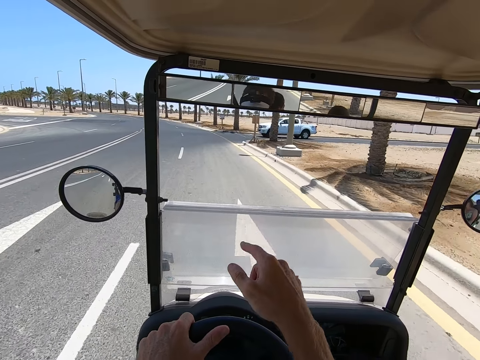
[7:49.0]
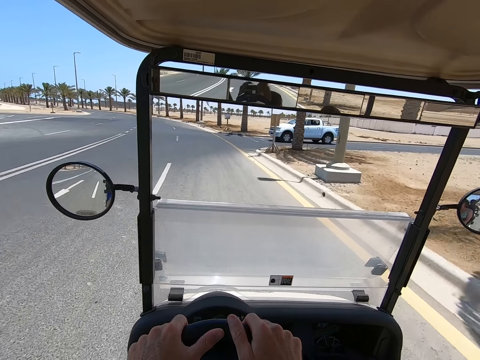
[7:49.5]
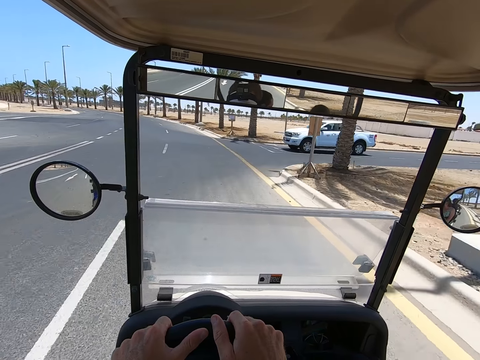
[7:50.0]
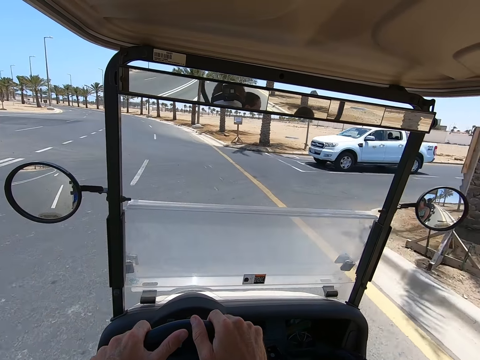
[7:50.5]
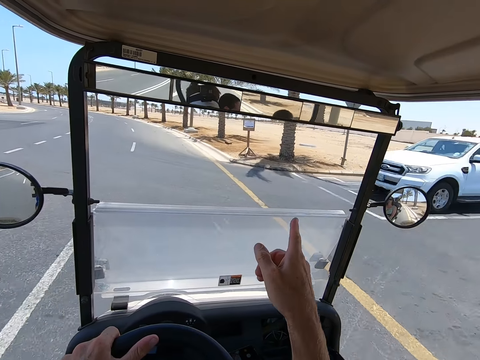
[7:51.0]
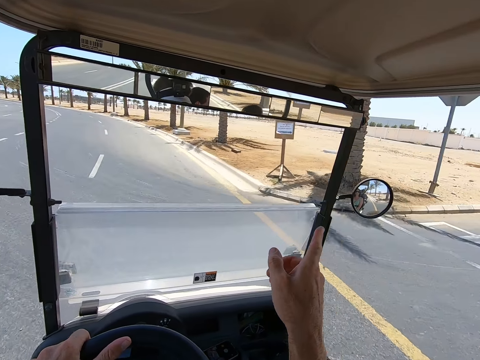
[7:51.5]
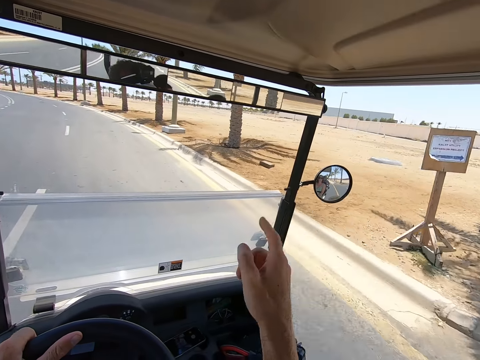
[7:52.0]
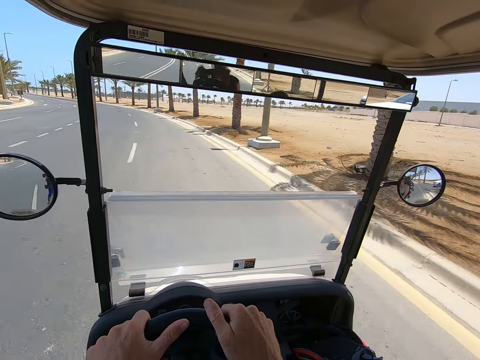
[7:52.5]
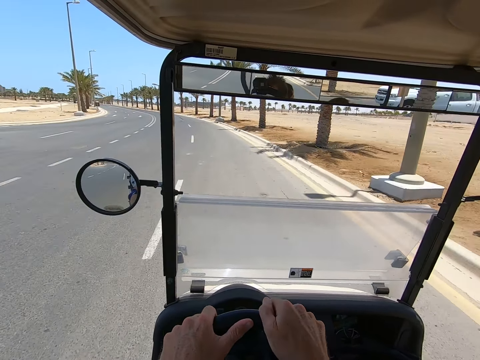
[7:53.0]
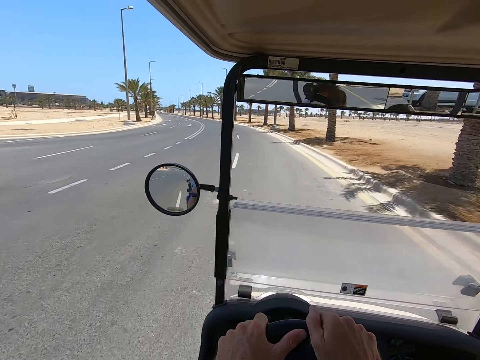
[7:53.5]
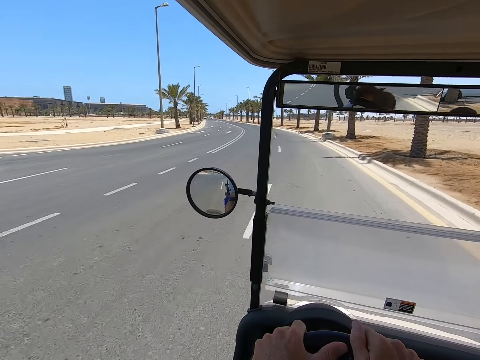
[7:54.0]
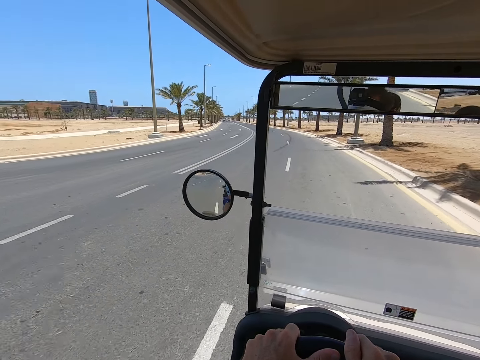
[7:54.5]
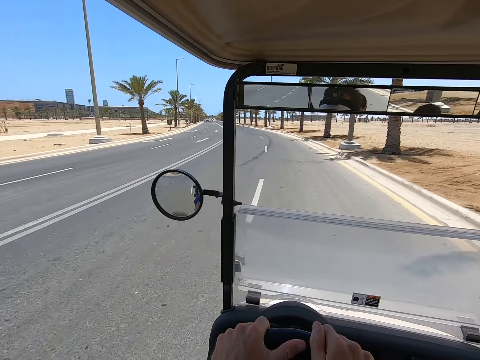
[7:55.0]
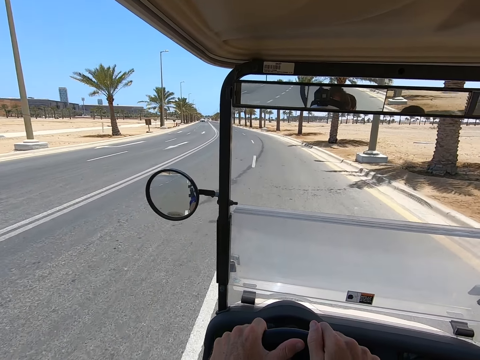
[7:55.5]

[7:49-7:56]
The camera wearer points to a car on the roadside.

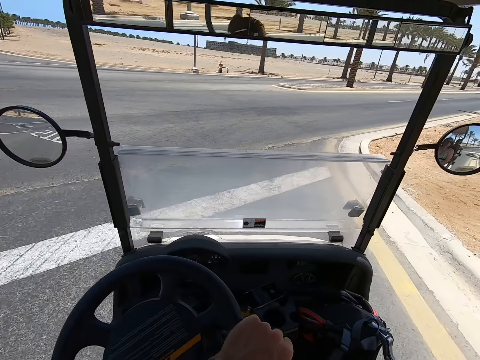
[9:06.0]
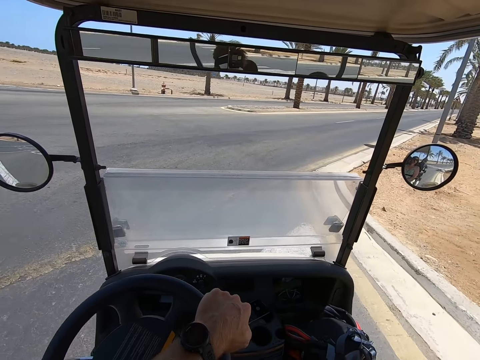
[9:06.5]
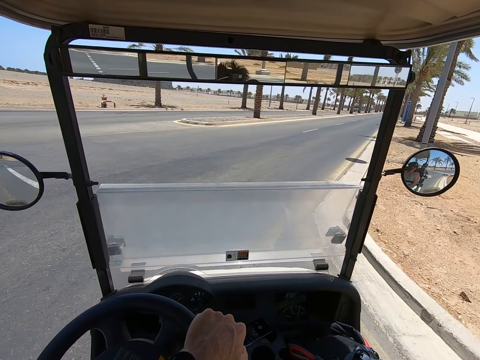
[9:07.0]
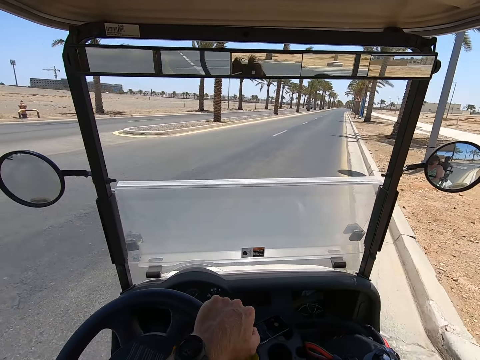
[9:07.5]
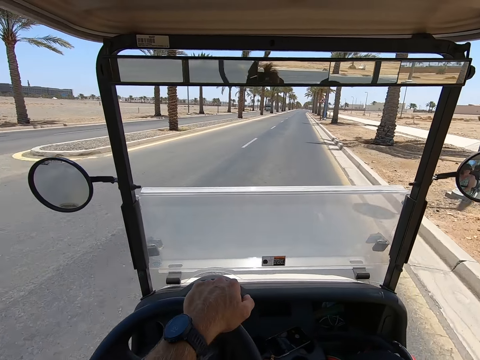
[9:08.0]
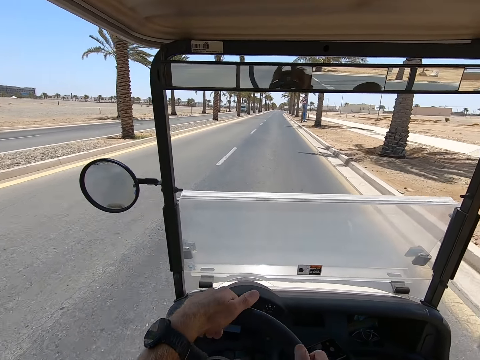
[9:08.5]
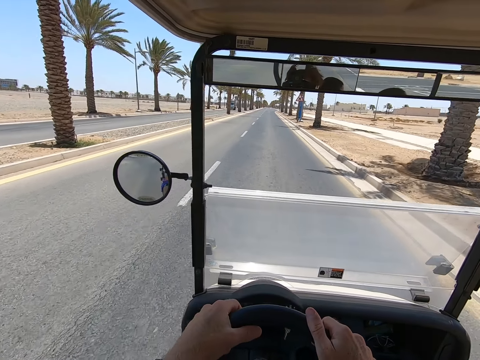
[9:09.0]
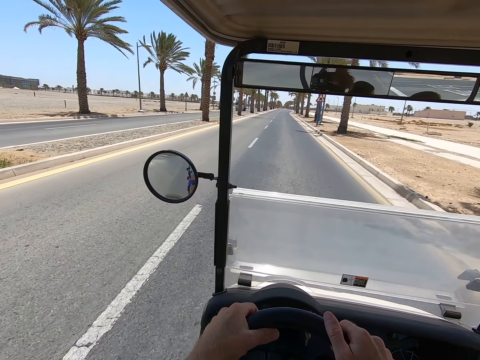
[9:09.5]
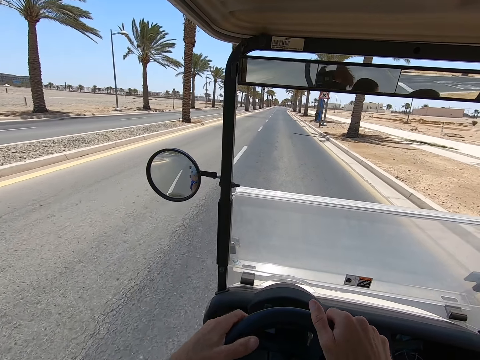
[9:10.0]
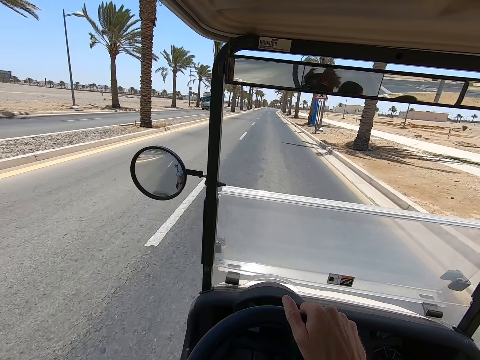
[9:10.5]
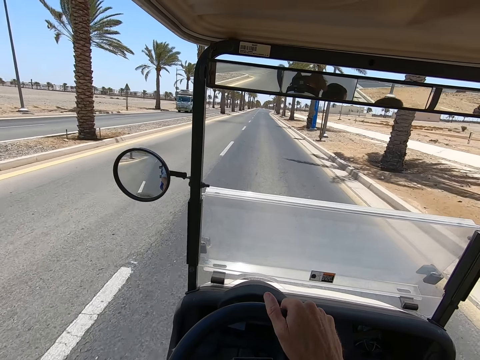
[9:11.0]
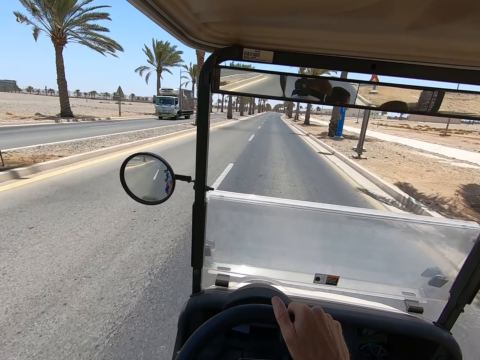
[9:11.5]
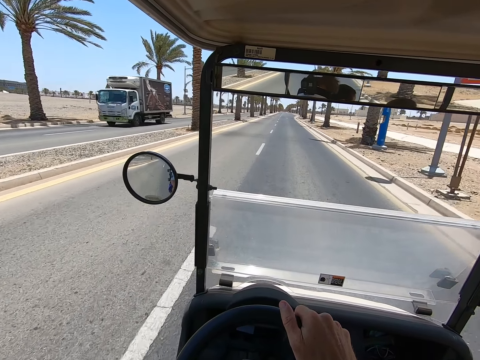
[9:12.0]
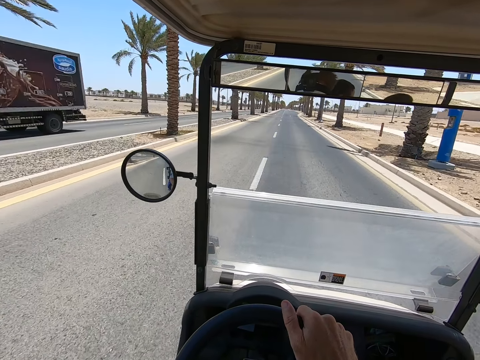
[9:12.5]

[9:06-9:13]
The camera wearer takes a corner.

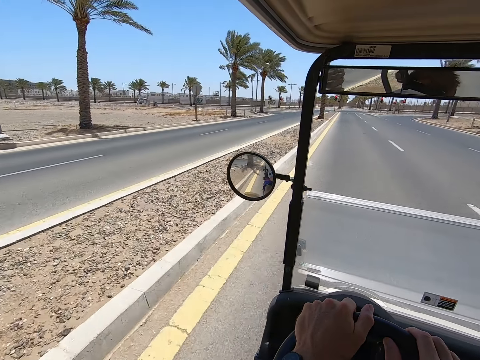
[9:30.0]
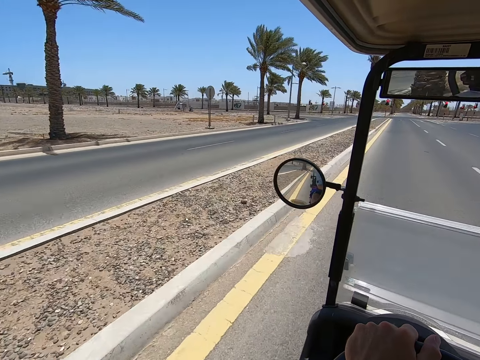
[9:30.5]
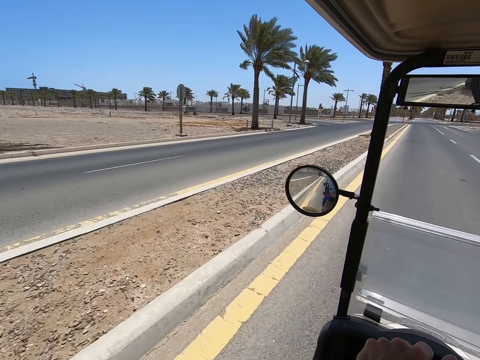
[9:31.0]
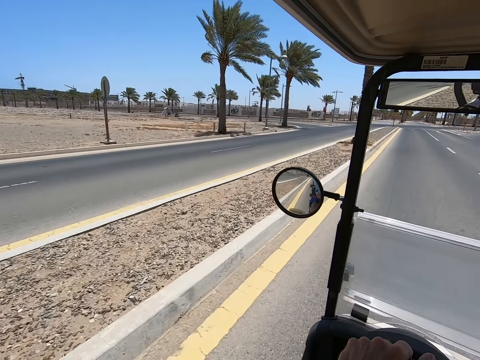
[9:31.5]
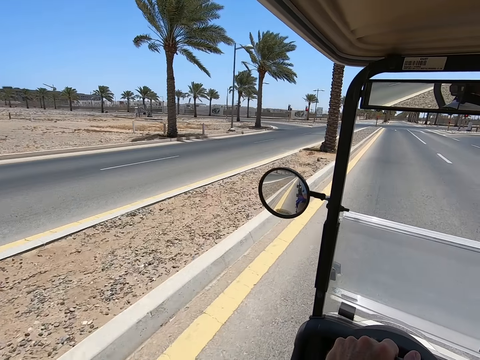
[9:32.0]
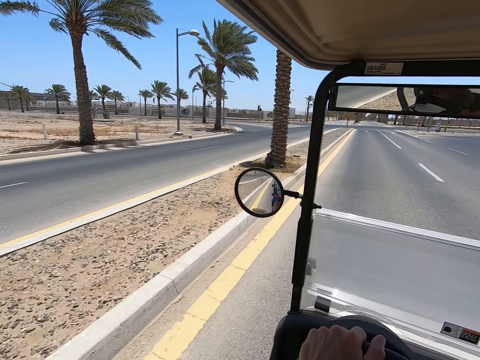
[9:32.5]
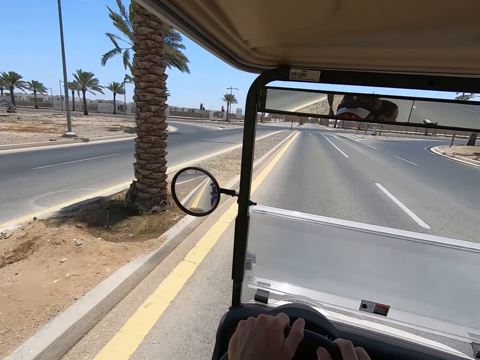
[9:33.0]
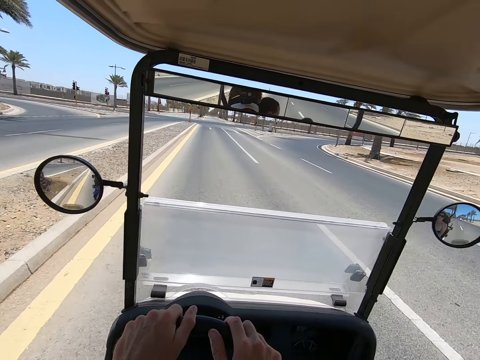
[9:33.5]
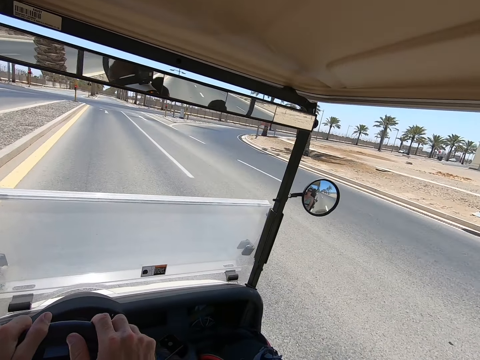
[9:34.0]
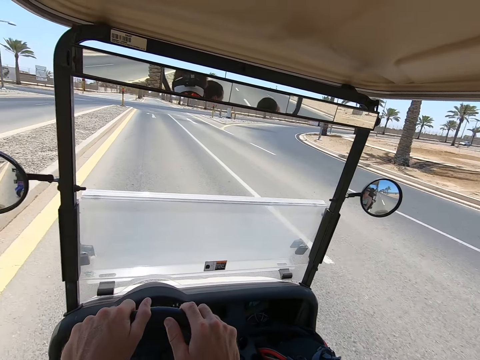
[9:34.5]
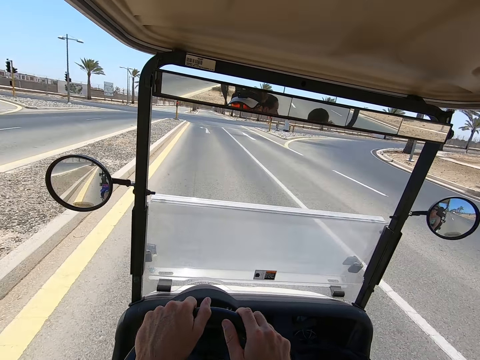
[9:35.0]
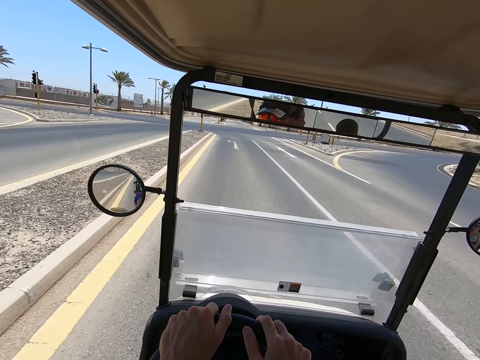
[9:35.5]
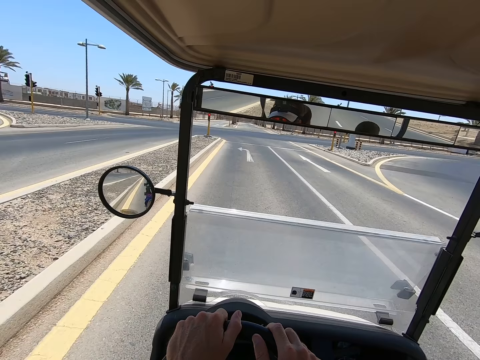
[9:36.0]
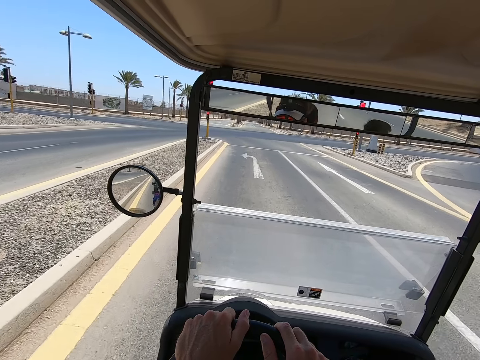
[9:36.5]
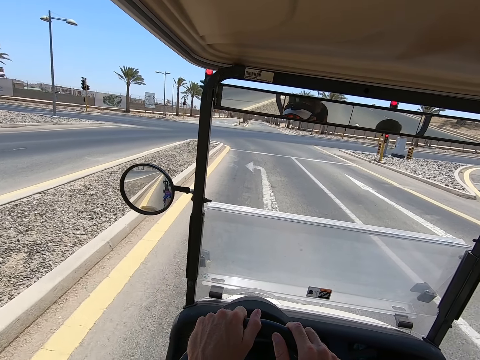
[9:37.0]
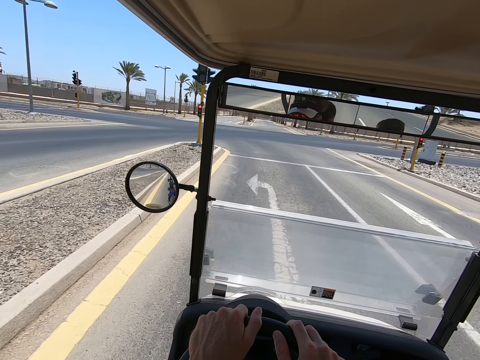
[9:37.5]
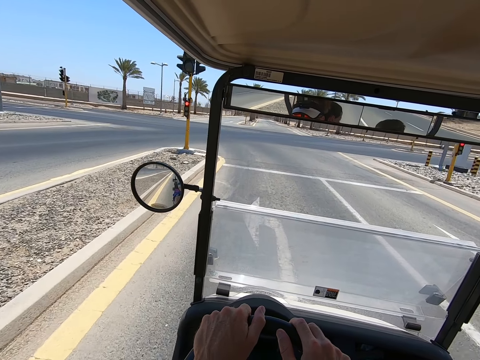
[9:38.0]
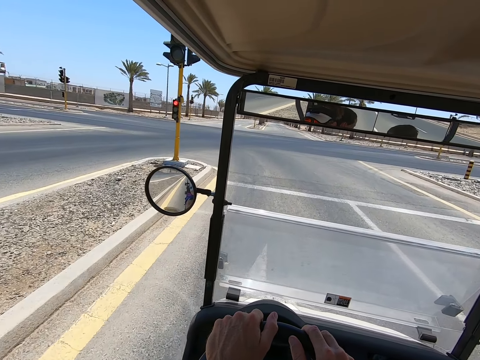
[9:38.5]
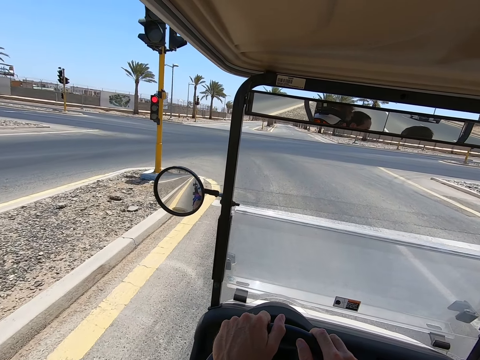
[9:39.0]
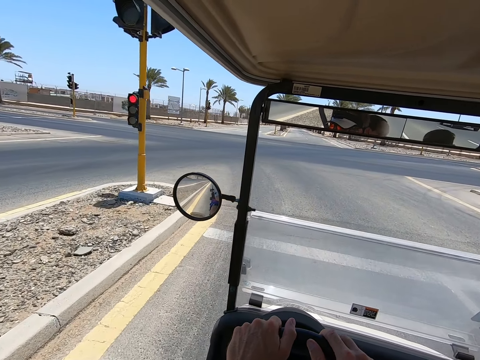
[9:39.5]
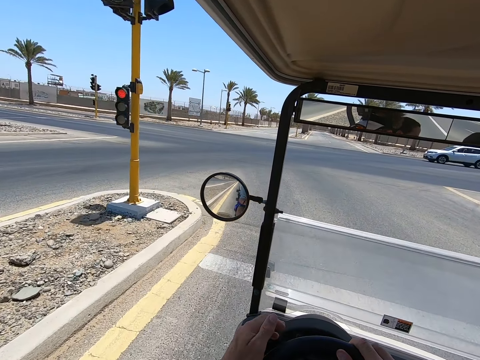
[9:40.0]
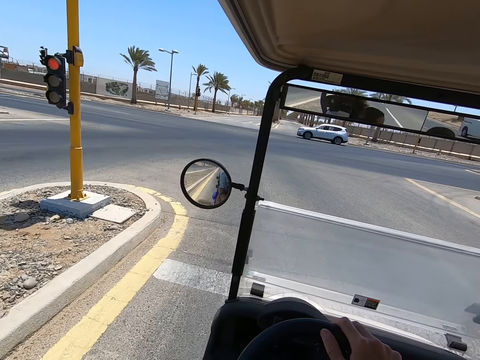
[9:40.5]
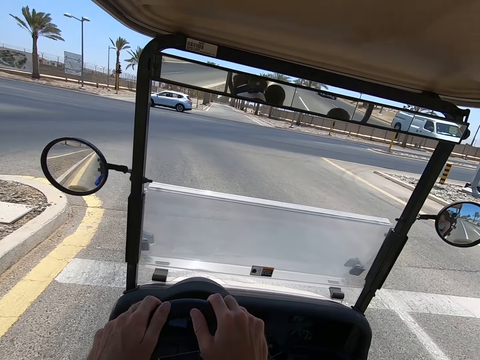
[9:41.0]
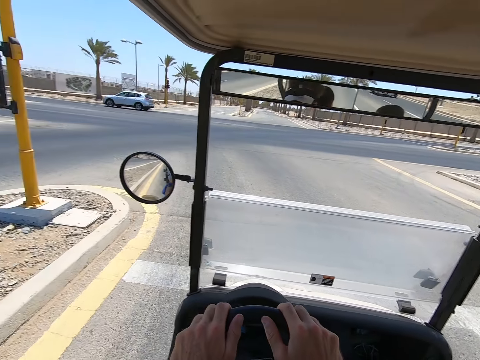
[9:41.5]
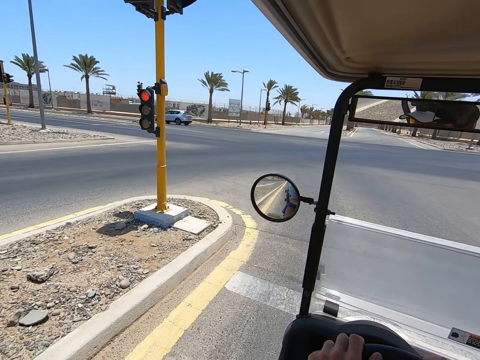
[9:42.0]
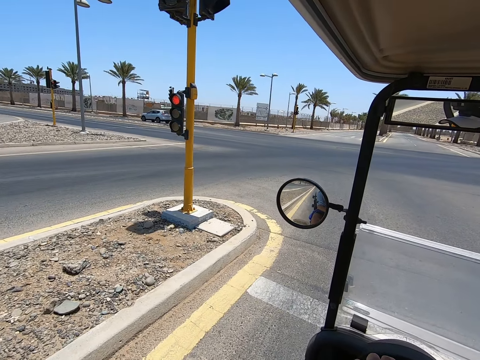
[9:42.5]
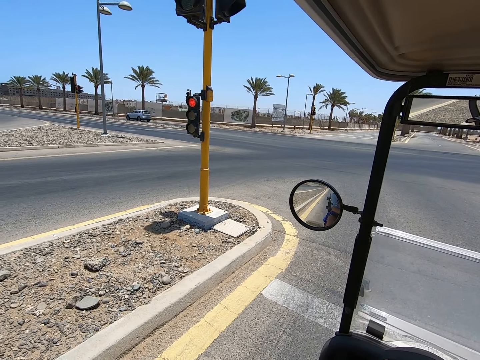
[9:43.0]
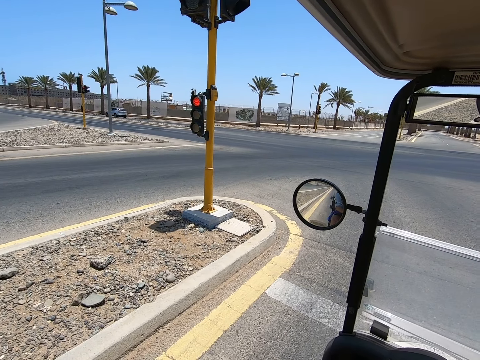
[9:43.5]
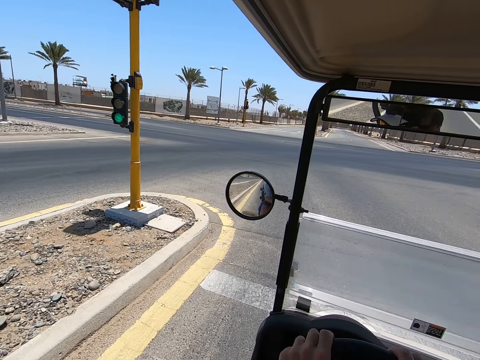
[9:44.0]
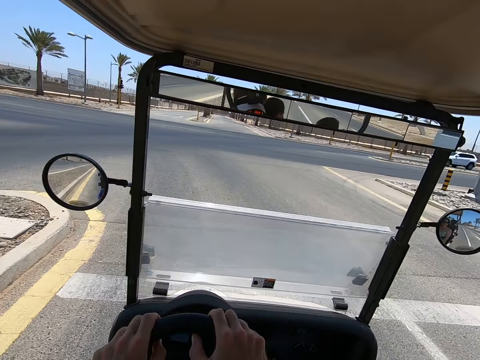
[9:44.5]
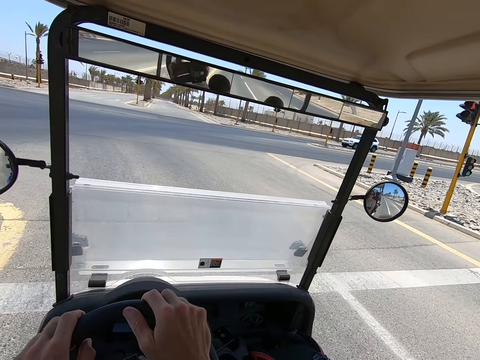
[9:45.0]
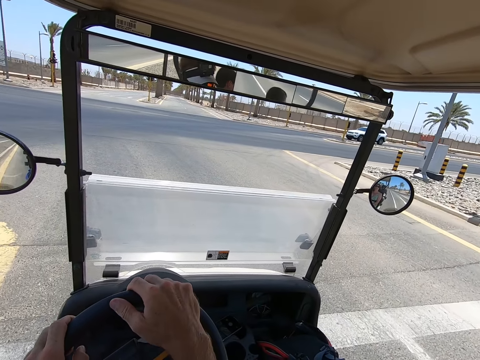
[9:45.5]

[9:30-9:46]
The camera wearer looks around. They drive. They look around.
